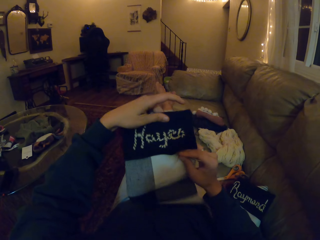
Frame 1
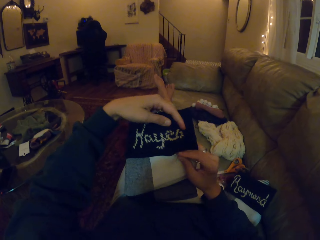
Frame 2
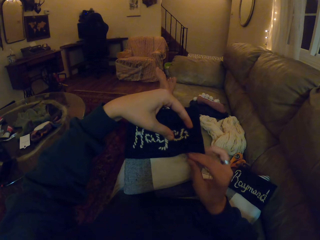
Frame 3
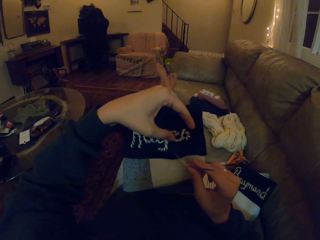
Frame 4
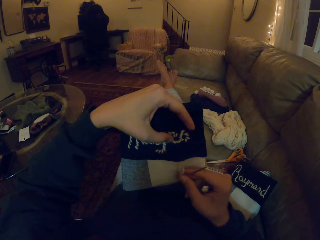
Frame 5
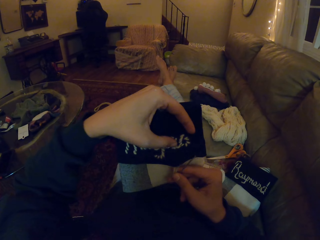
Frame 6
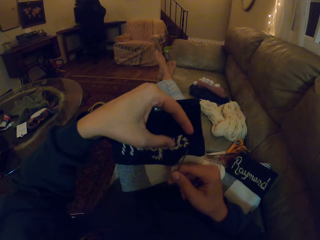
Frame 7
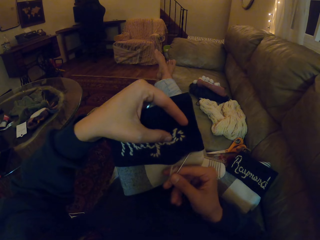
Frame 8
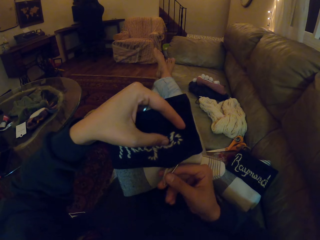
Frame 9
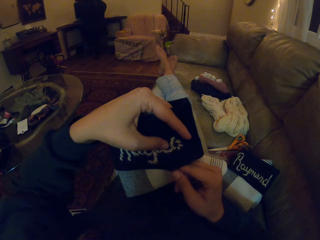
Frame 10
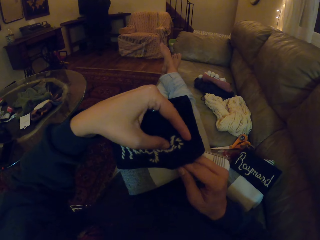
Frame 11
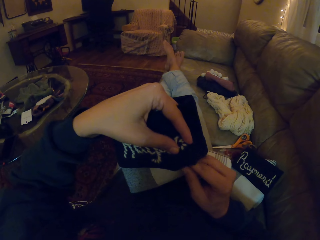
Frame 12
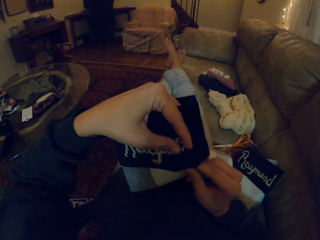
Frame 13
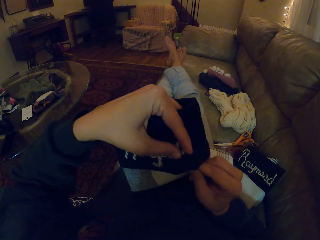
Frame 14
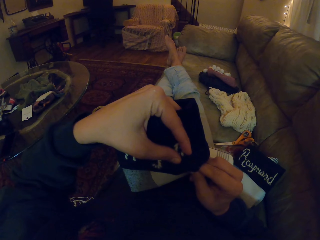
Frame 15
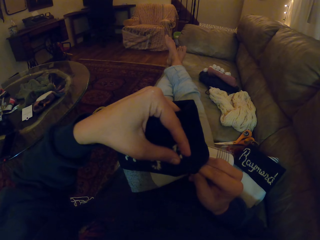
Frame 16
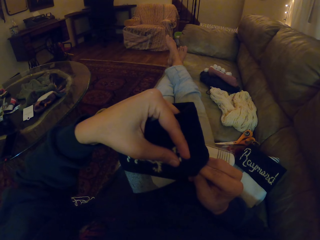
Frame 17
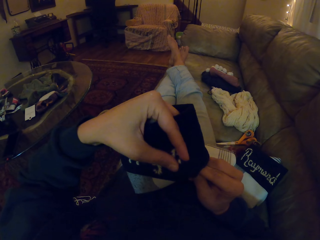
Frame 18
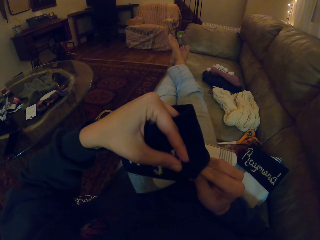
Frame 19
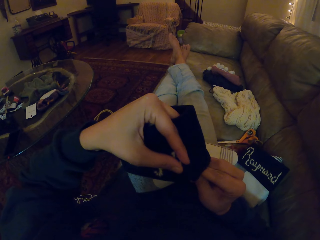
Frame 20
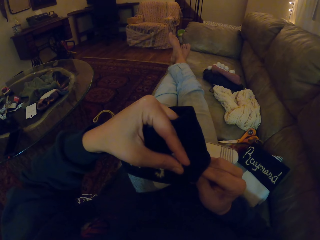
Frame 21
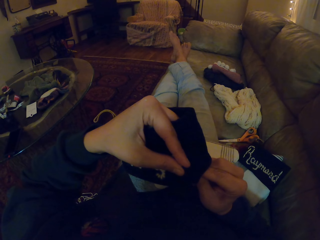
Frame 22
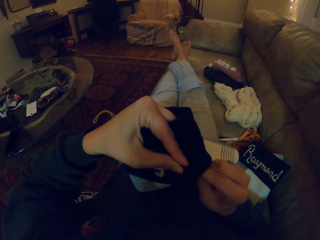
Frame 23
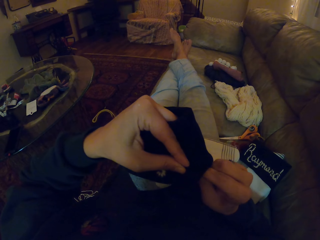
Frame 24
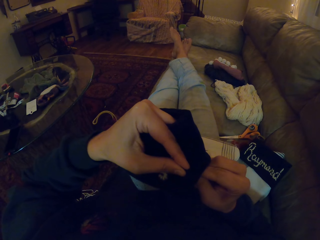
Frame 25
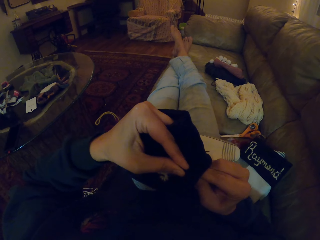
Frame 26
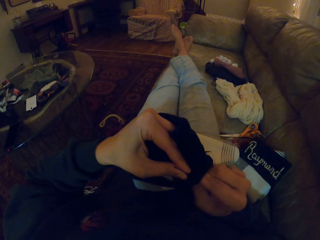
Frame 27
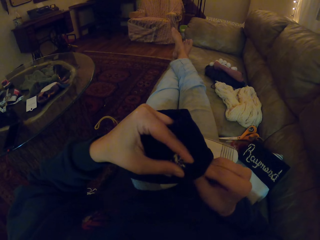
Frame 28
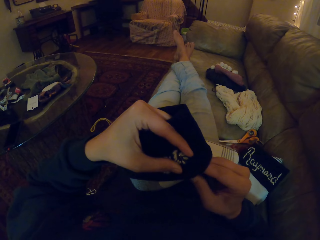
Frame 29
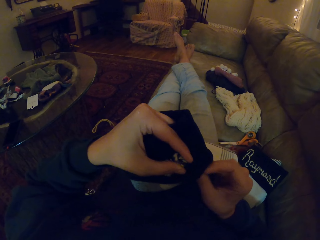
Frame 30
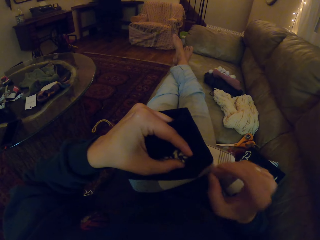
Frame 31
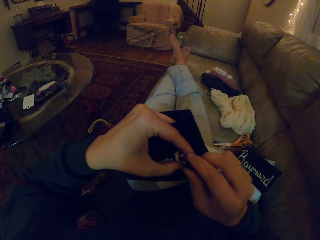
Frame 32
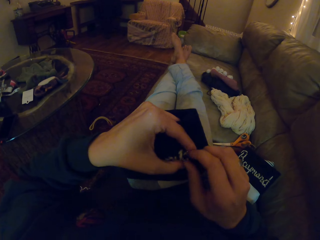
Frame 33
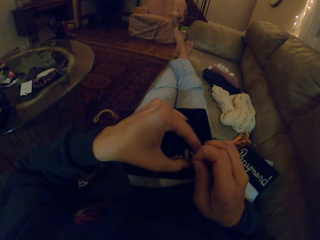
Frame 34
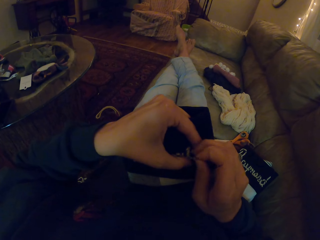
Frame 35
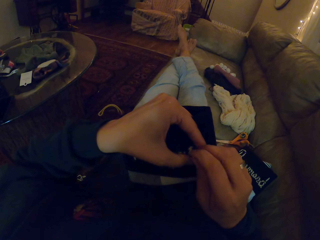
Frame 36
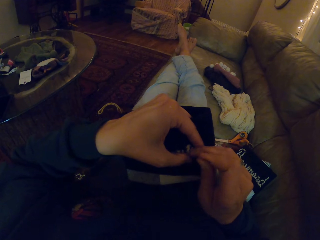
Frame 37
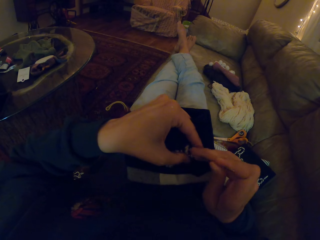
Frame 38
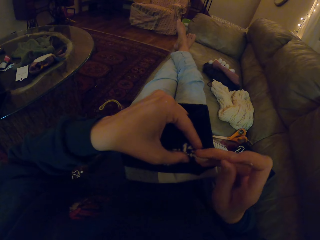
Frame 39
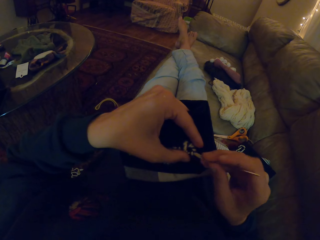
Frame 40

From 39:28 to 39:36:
The camera wearer holds up the fabric. They knit the fabric. They decorate the socks with the white yarn and a needle.

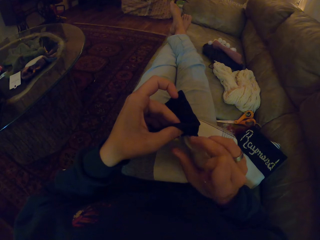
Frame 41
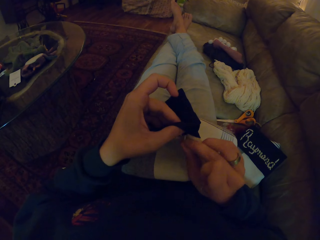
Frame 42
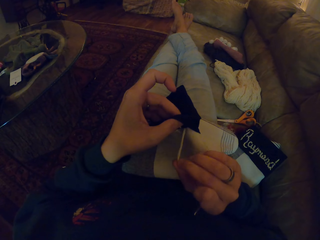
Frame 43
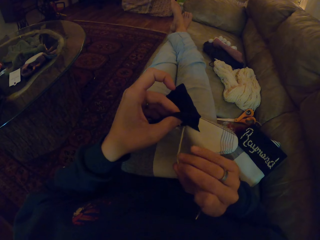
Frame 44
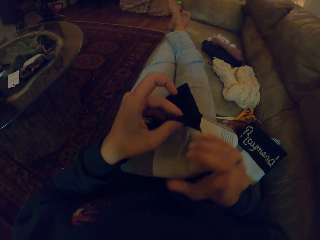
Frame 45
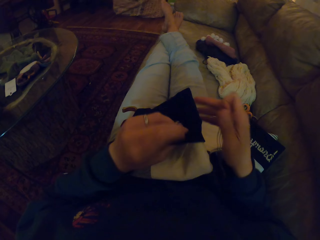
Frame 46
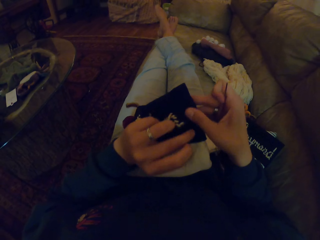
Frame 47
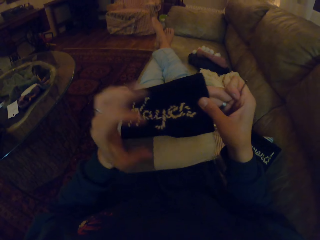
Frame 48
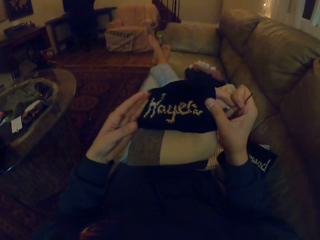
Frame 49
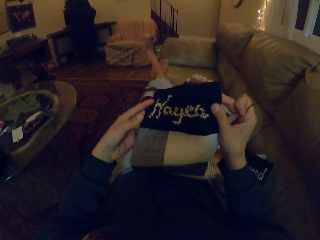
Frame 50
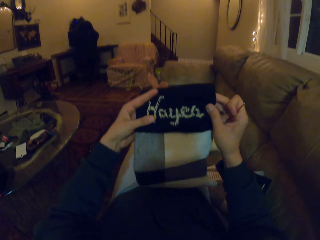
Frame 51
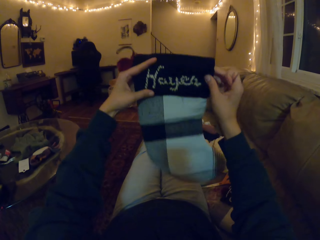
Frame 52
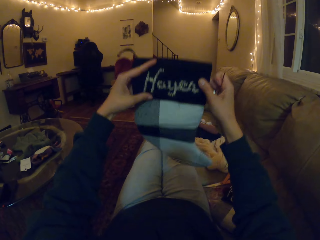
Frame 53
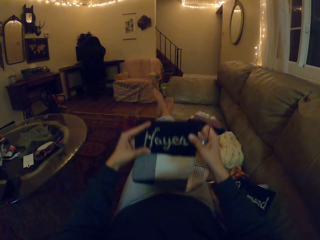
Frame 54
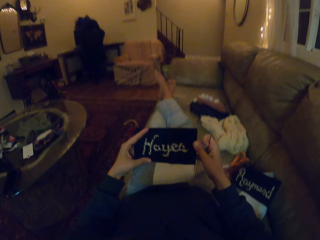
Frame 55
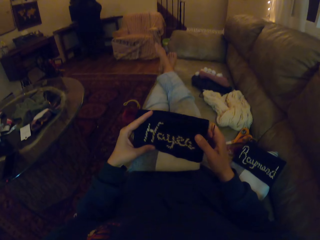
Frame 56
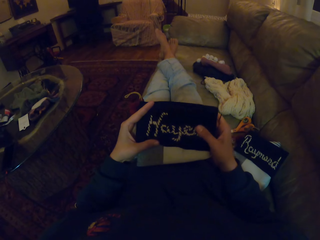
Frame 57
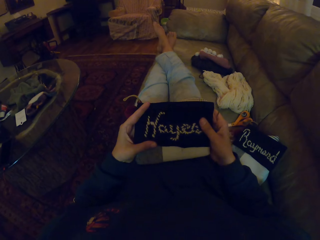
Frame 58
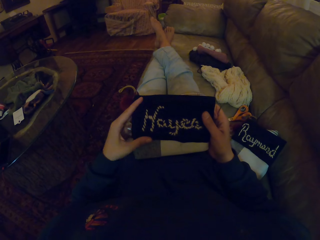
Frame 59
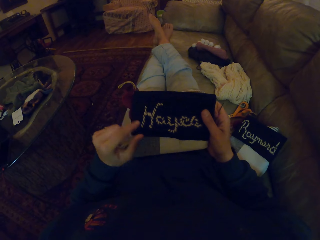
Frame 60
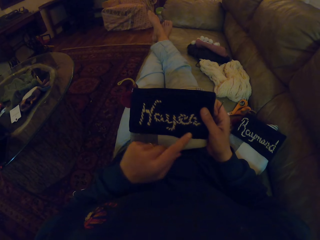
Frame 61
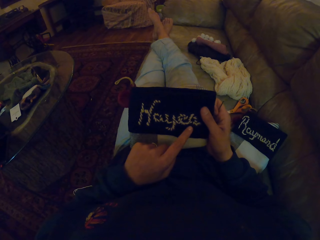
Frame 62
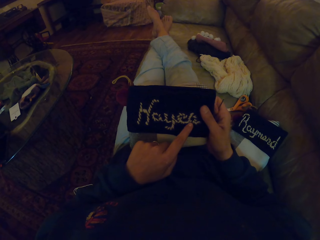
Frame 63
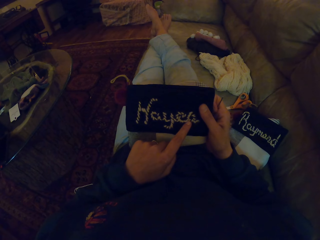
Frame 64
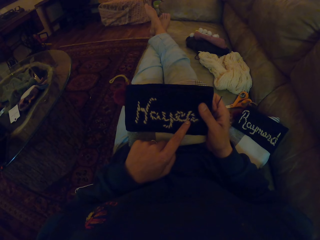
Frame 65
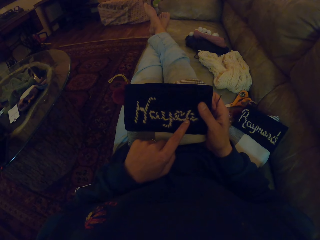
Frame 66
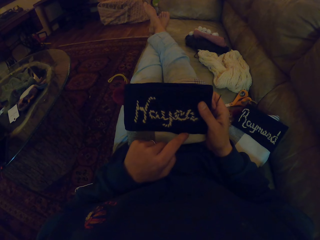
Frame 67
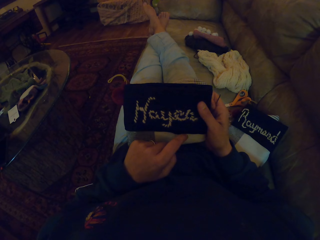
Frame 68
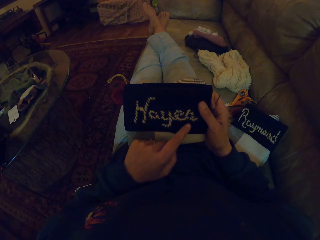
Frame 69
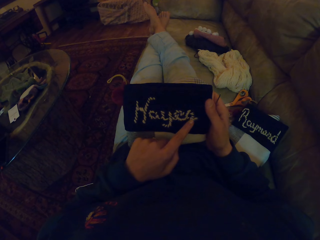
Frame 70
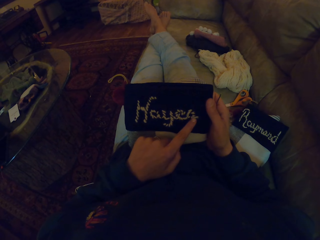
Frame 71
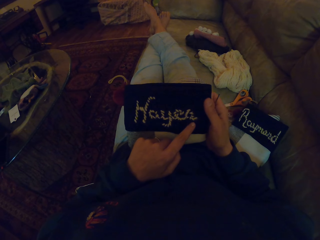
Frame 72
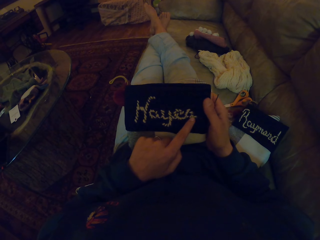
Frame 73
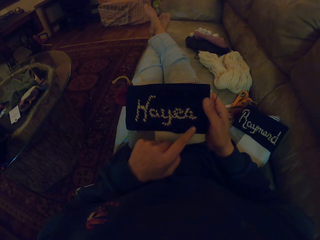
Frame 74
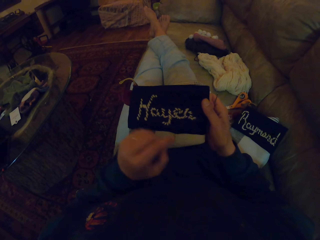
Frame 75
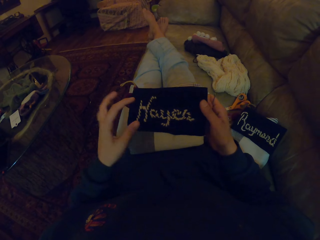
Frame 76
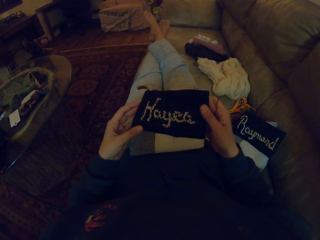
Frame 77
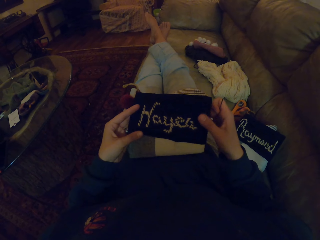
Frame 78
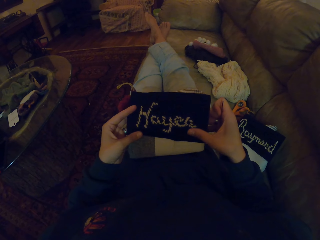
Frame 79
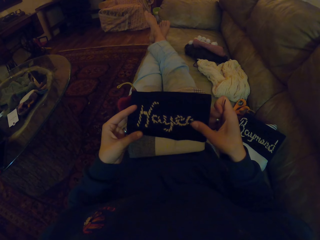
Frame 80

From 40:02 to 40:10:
The camera wearer looks at the fabric.

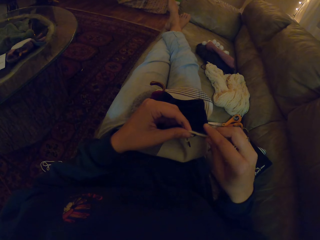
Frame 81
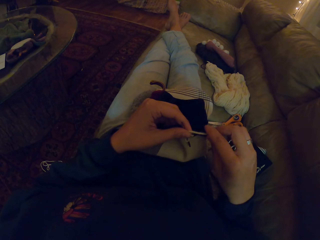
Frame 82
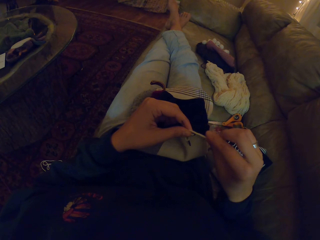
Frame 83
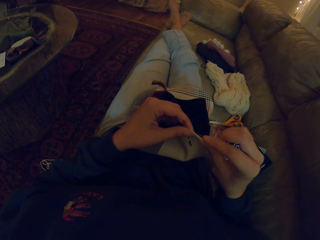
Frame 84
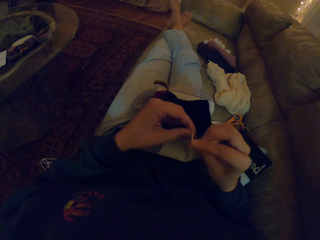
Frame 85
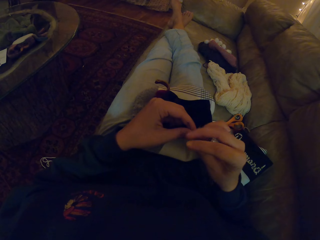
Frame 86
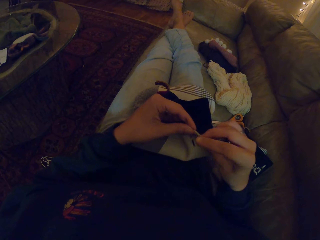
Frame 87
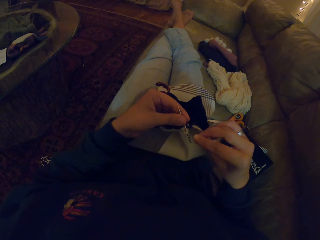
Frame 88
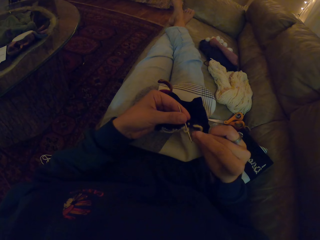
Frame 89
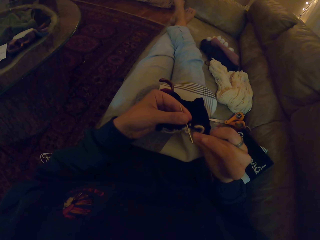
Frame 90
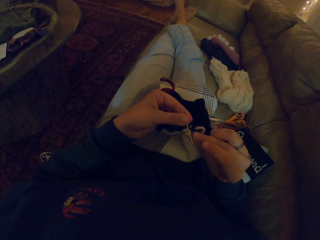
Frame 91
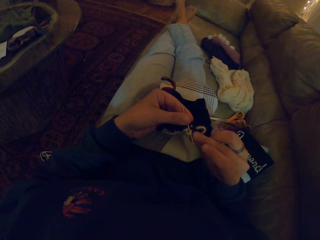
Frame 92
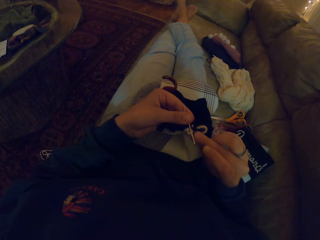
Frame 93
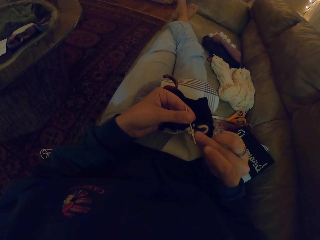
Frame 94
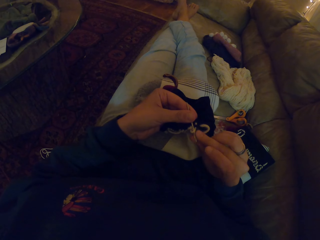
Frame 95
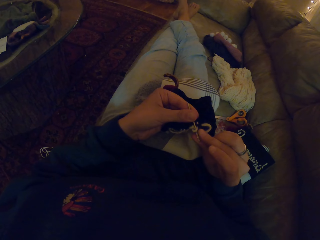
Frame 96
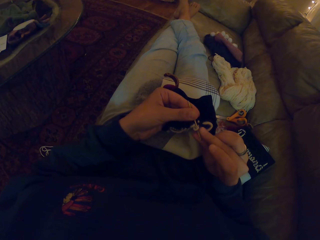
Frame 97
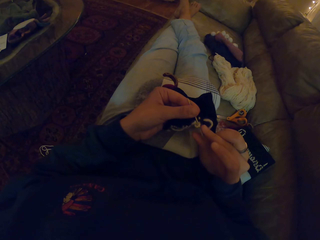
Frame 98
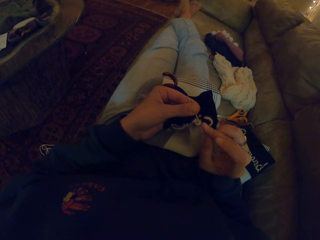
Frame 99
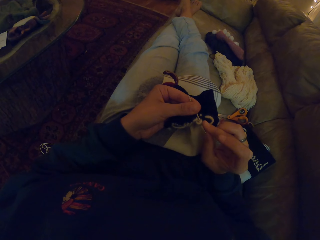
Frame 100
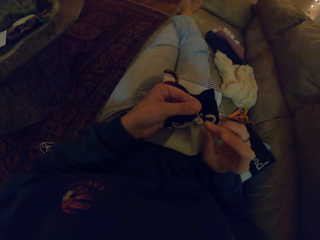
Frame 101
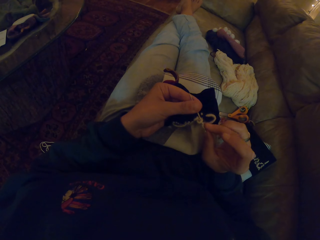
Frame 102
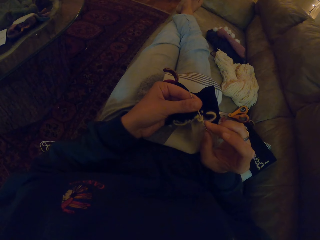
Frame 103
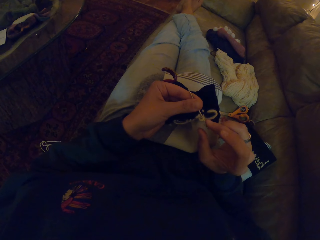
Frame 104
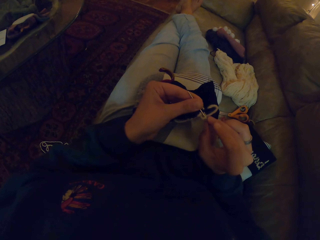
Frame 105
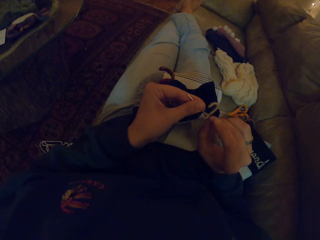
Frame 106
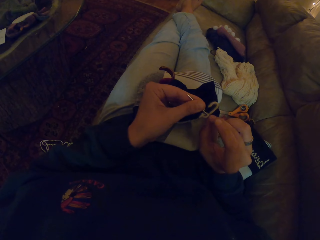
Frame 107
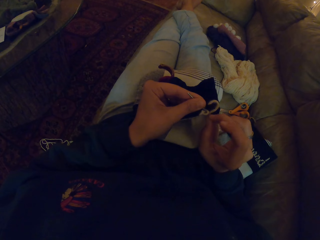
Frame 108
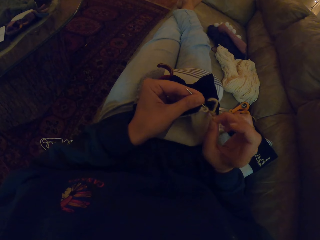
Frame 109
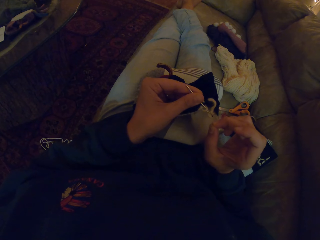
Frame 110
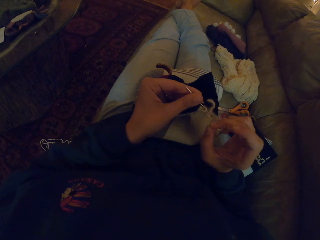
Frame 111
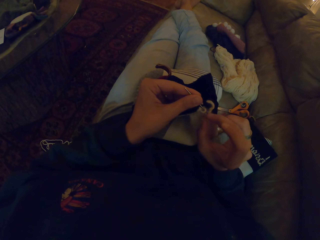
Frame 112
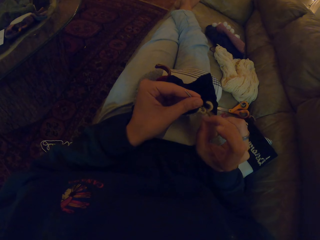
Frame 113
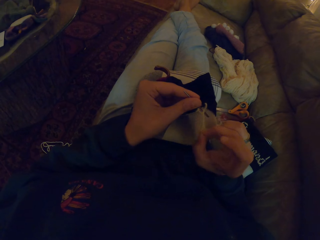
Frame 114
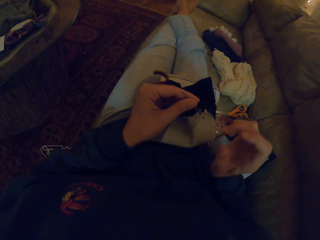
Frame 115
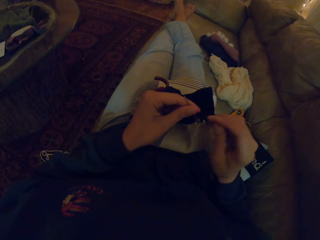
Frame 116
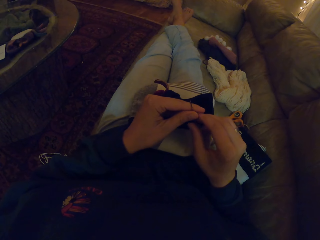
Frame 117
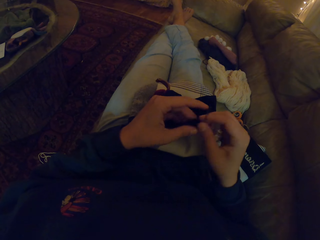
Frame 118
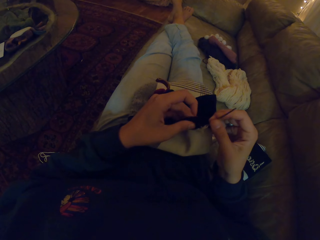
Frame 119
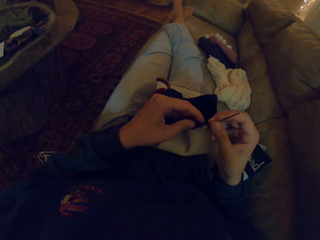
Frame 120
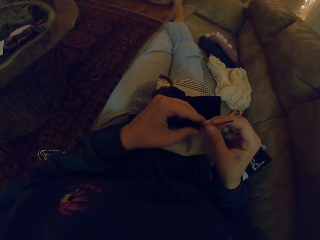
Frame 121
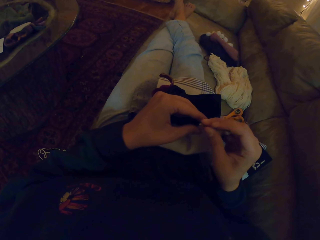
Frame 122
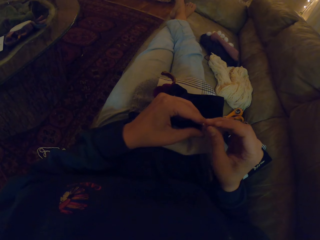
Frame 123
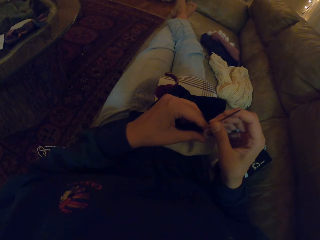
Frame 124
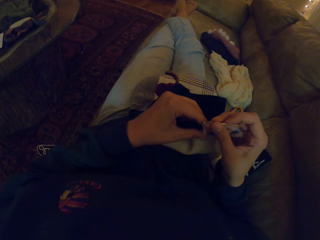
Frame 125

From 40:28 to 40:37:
The camera wearer puts the thread in the needle.
